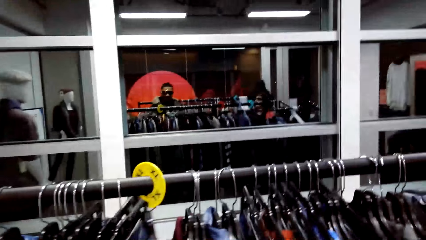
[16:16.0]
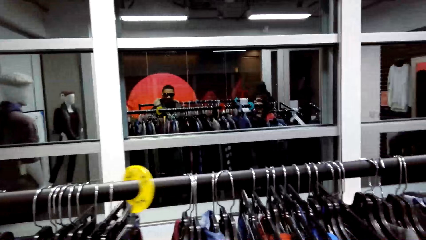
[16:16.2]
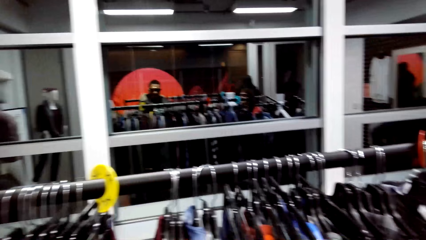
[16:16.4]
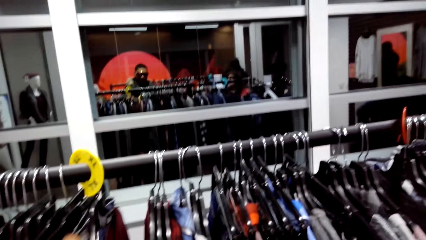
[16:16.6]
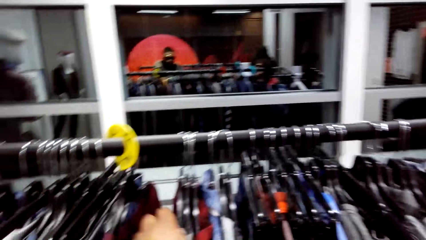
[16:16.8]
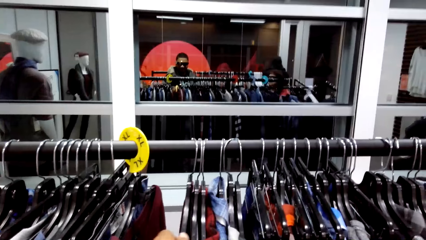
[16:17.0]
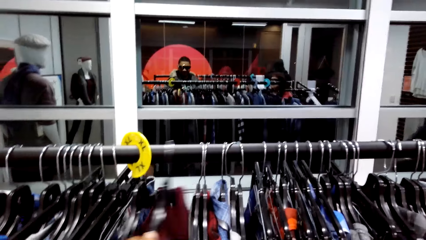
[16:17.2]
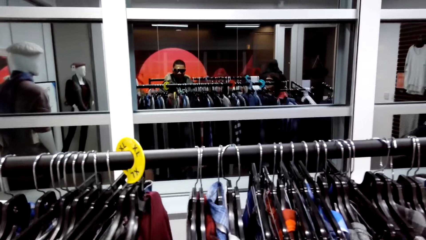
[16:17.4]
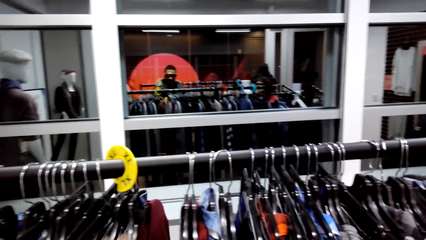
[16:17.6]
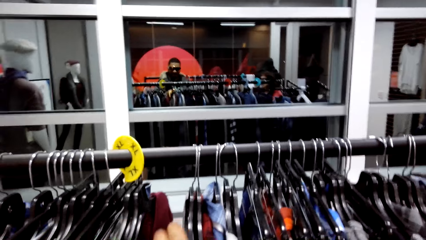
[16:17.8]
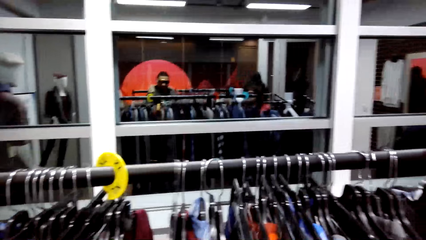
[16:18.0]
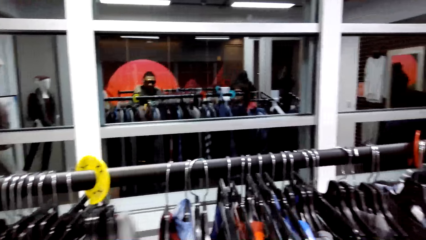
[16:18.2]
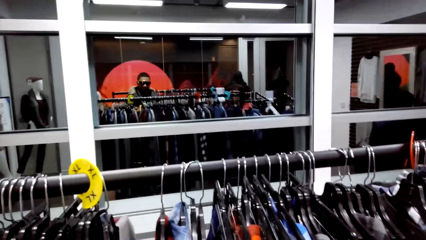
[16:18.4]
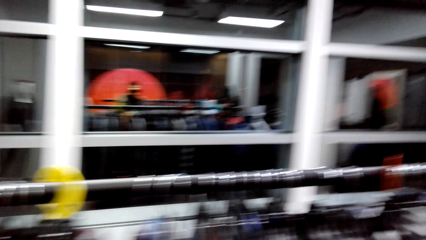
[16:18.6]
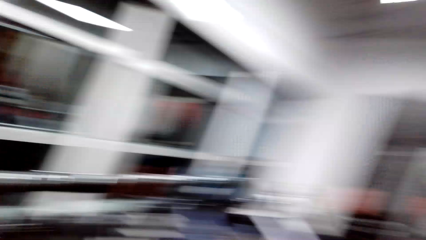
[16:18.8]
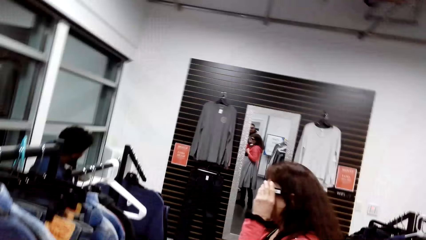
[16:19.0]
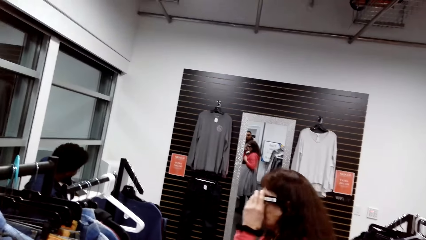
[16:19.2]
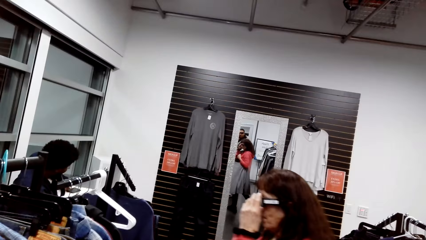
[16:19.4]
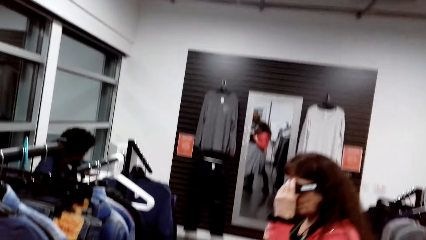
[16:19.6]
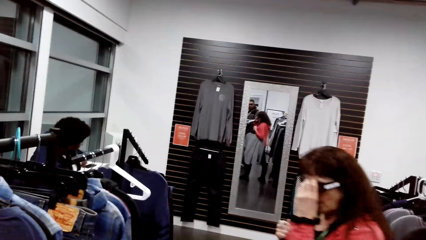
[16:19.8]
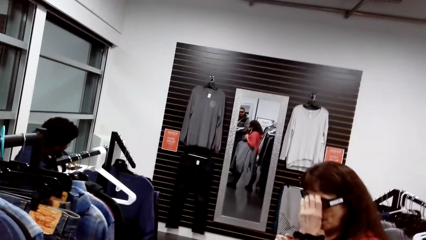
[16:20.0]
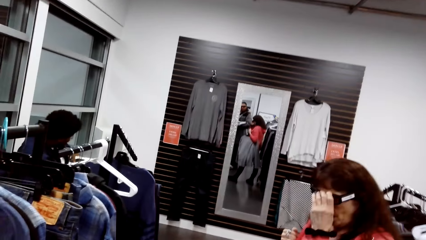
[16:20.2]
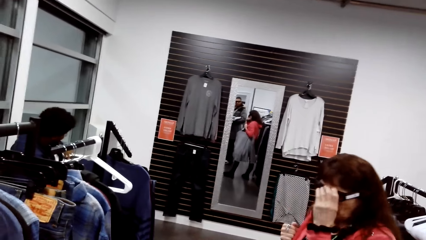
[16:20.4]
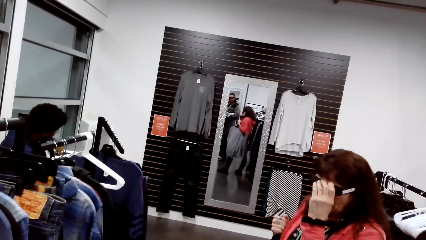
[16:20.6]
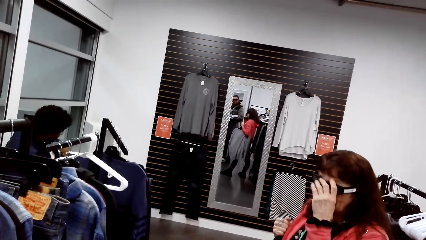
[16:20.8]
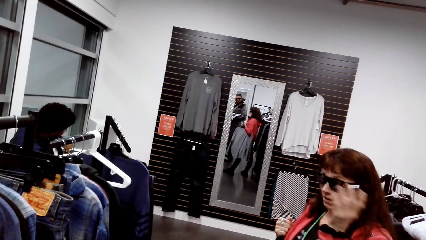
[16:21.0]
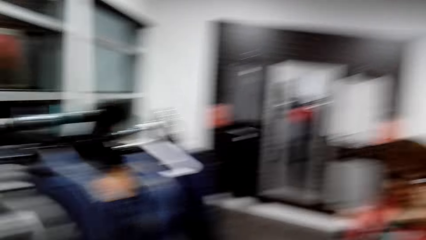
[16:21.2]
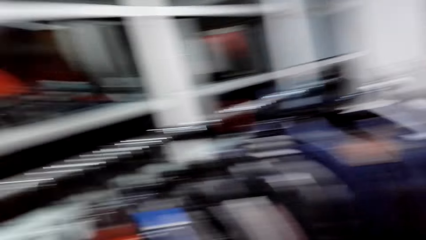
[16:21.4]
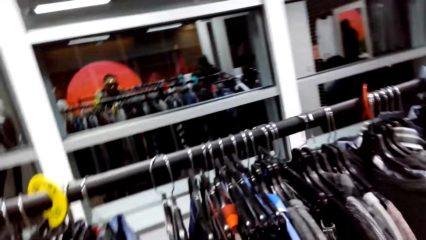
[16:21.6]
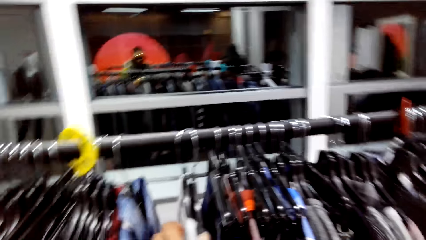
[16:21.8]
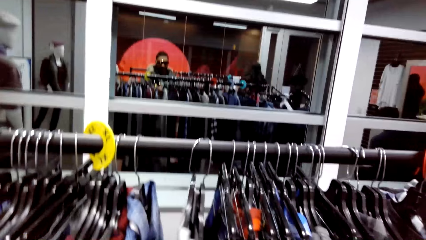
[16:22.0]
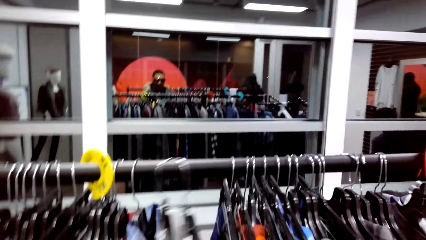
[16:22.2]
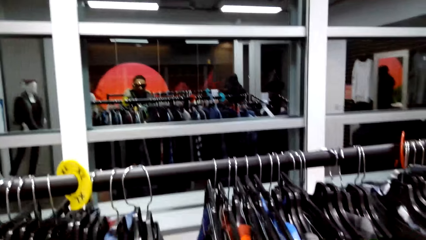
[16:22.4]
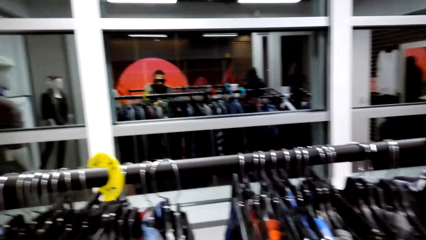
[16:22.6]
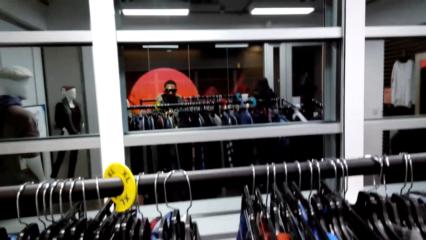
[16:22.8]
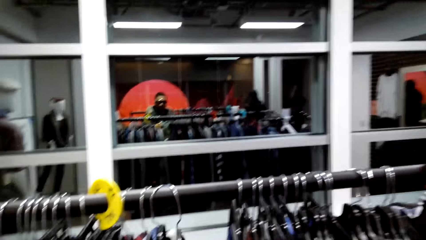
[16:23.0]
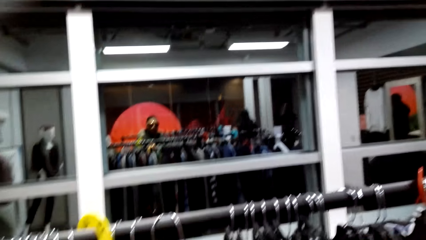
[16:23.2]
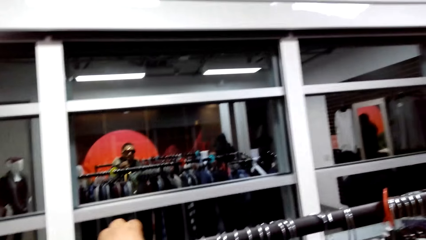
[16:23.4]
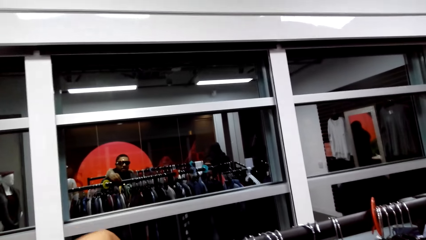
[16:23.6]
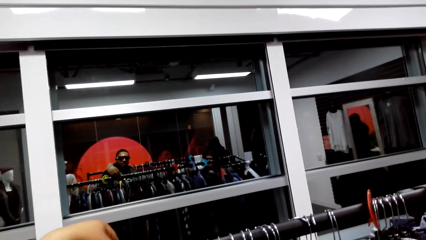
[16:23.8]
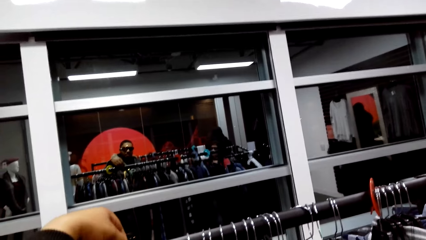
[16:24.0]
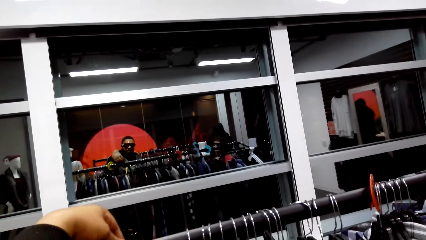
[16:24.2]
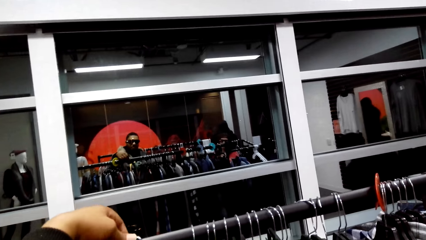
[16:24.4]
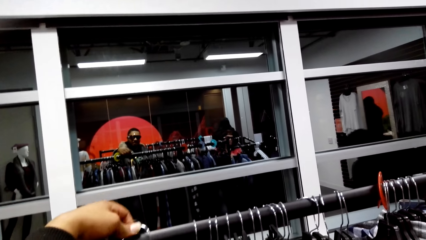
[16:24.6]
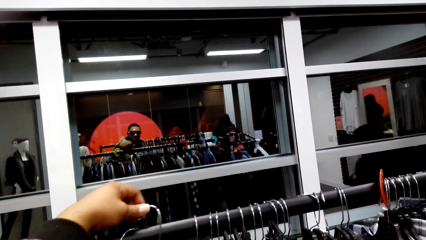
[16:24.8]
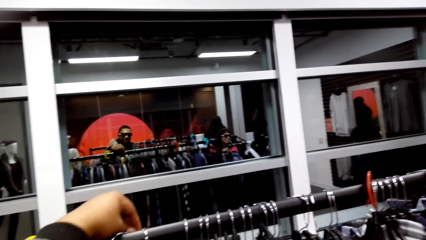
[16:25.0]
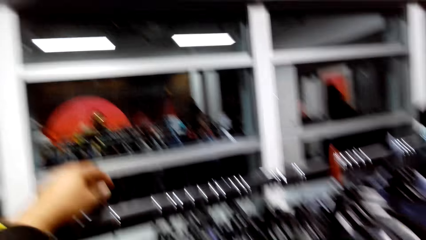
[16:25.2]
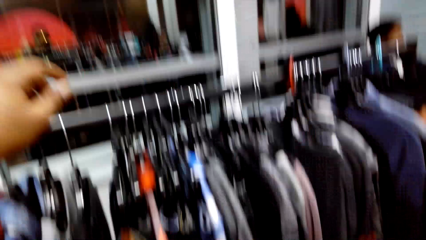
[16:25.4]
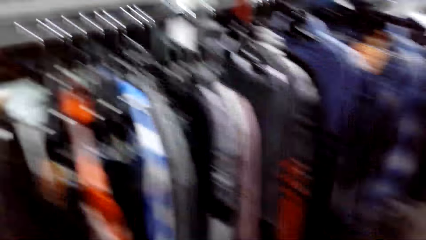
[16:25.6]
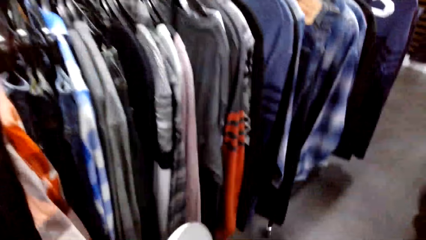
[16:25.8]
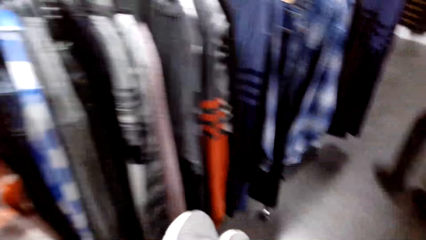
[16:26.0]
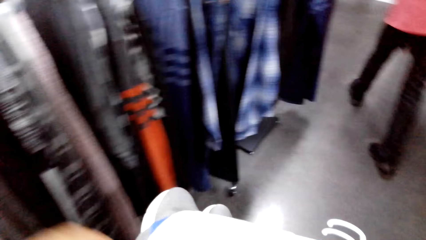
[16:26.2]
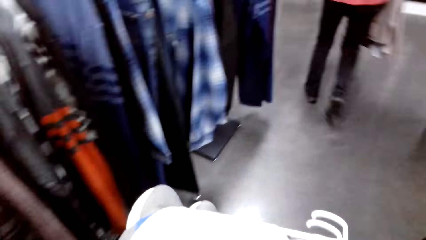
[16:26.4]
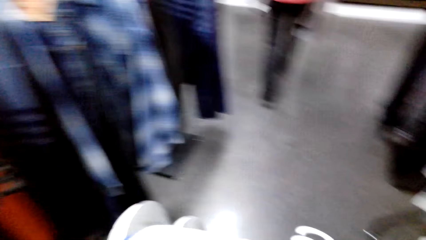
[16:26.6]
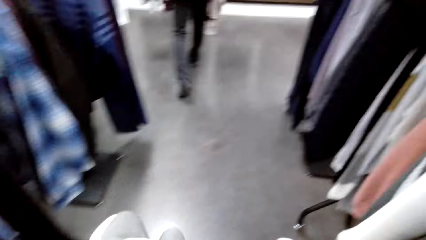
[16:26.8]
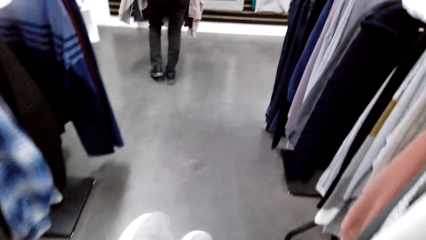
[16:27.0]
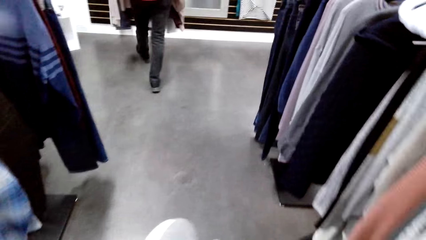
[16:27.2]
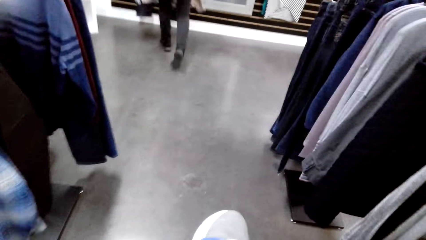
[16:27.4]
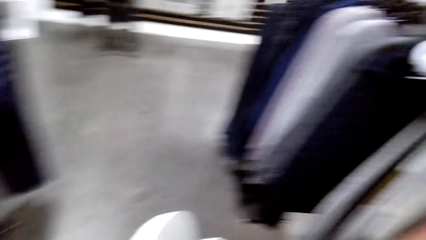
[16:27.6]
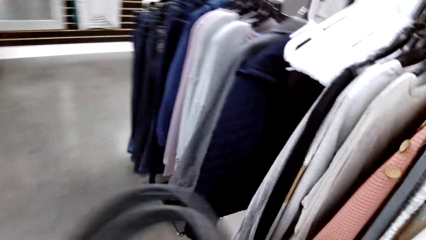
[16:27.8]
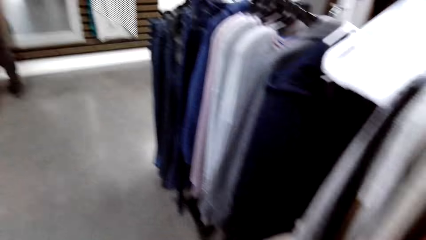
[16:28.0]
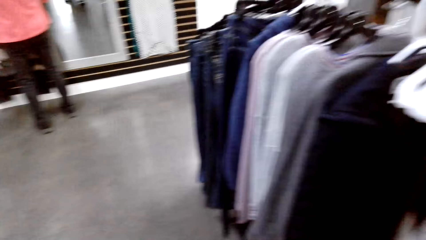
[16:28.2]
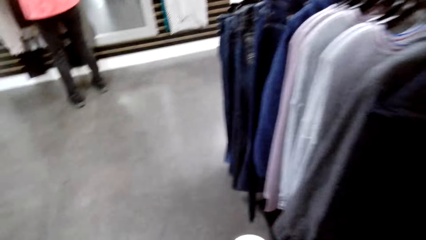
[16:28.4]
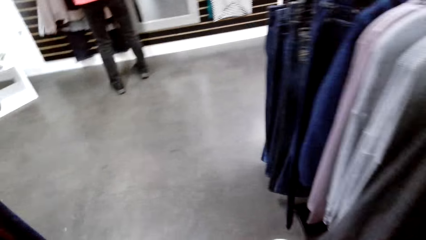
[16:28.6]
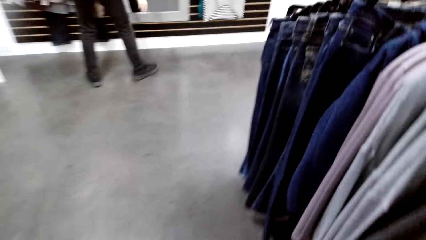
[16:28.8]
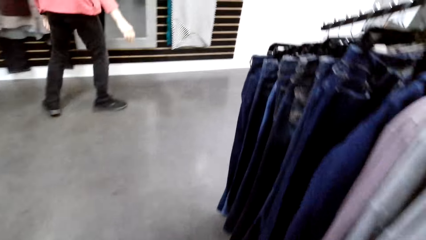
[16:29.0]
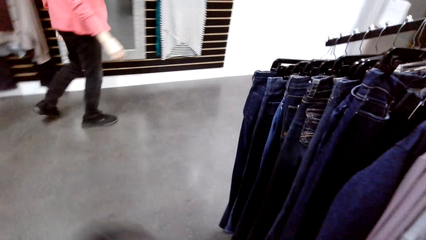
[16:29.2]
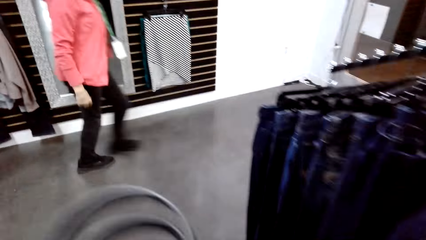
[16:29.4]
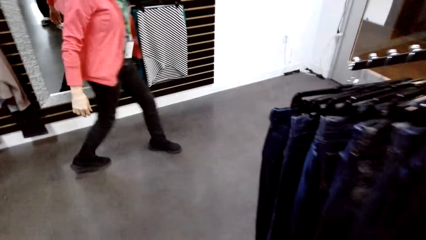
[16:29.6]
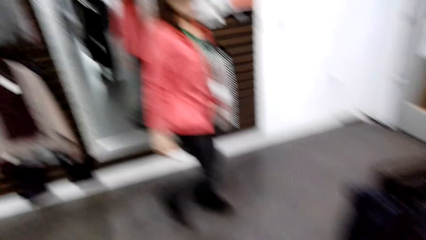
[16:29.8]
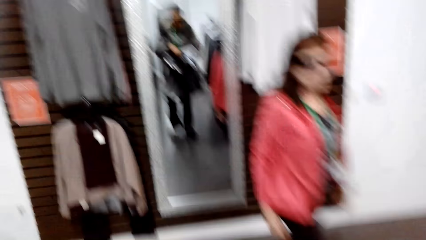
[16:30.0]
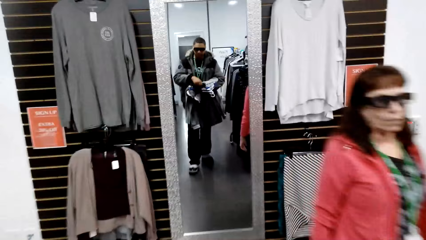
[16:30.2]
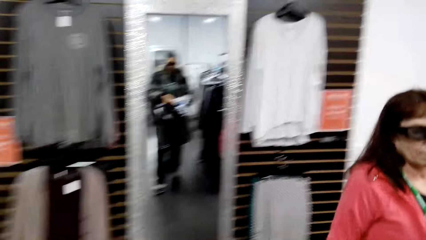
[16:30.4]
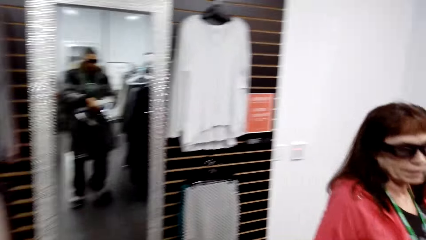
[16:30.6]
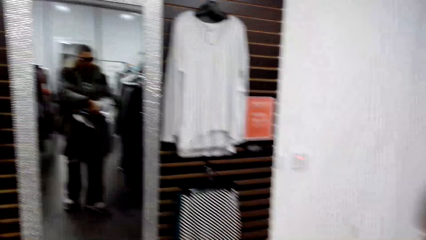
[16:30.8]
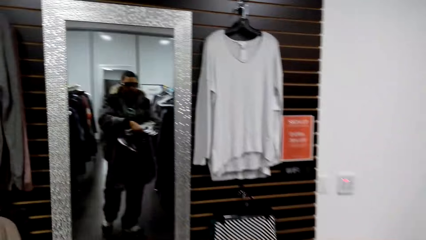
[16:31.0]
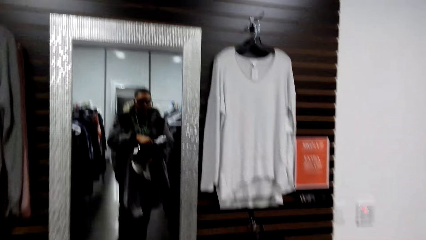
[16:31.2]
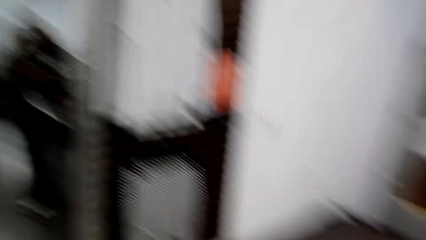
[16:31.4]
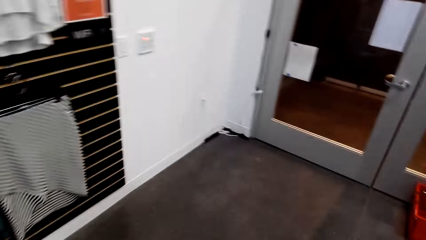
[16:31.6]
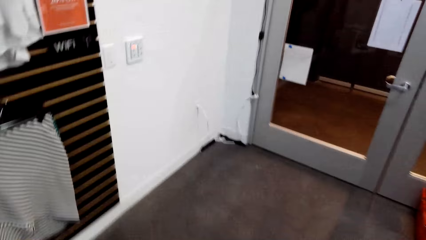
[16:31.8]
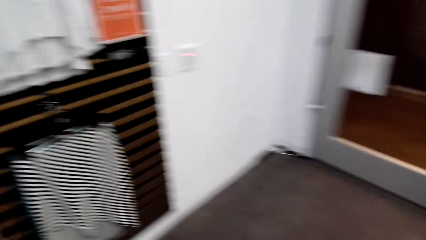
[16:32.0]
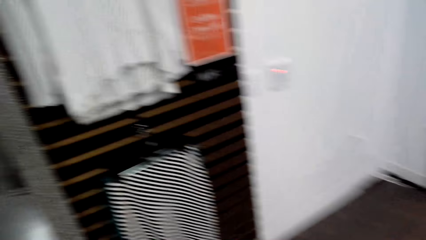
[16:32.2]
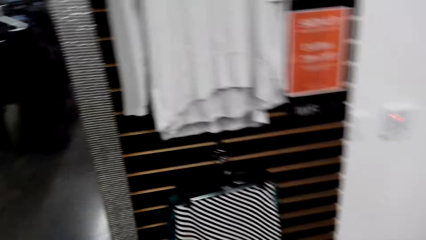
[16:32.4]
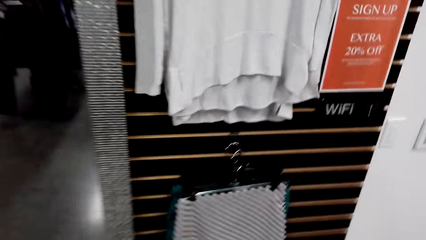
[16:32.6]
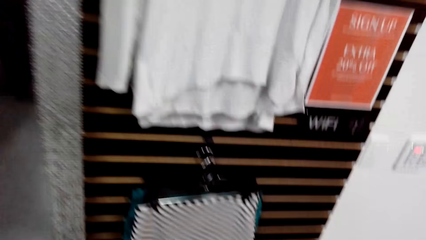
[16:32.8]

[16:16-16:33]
The camera wearer touches clothes. They look around the clothes. They dialogue with a woman. They touch clothes again. The woman touches her glasses. The camera wearer looks around the clothing store. The woman pulls a cloth. The camera wearer looks around the clothes. The woman lifts a hanger. The camera wearer dialogues with the woman. The woman walks around the store and hangs clothes. The camera wearer walks around the clothing store.
